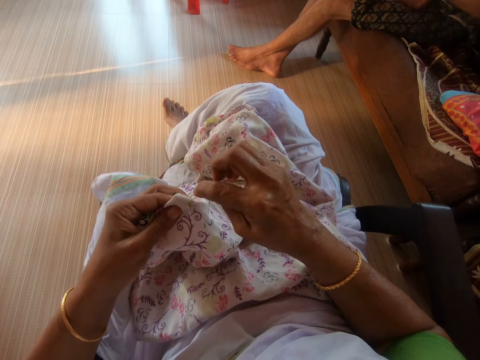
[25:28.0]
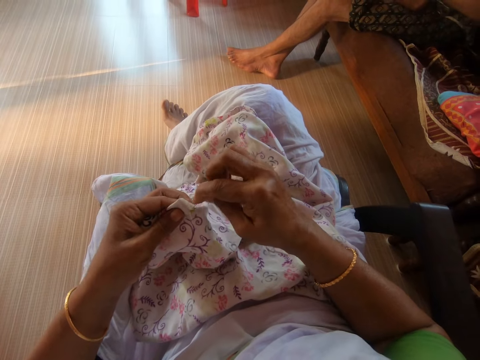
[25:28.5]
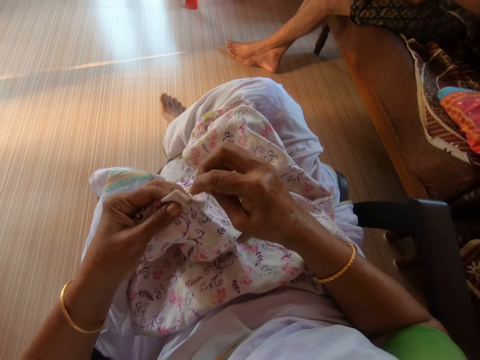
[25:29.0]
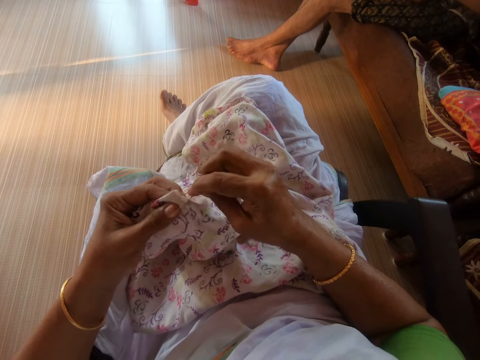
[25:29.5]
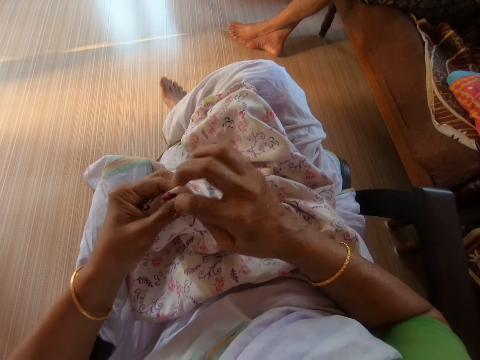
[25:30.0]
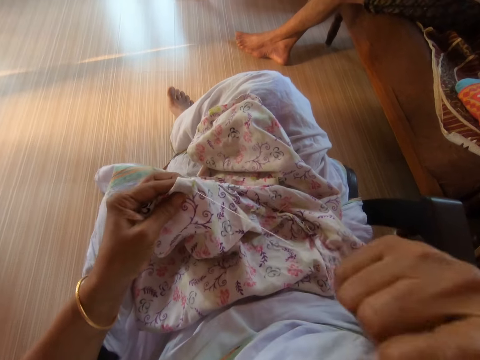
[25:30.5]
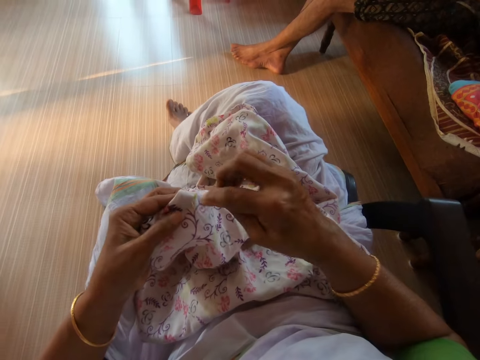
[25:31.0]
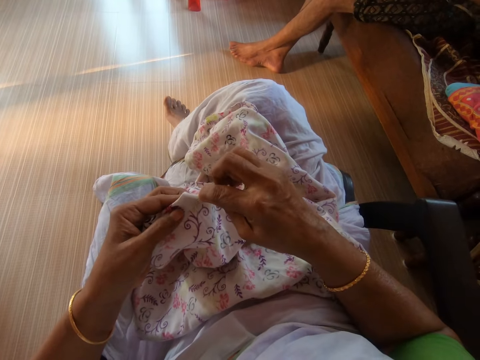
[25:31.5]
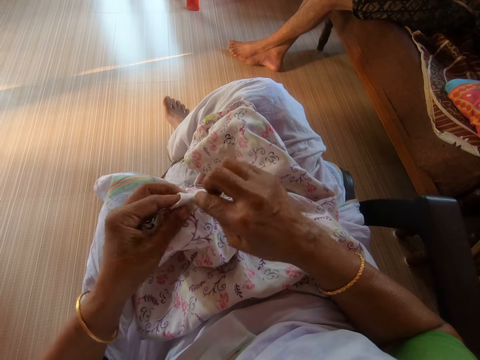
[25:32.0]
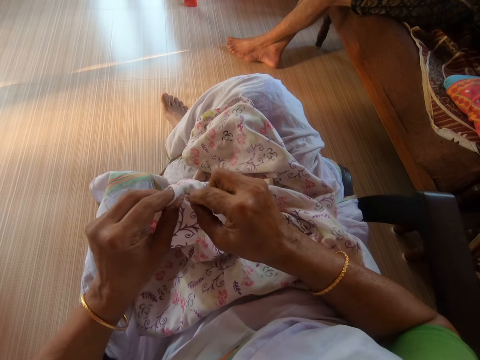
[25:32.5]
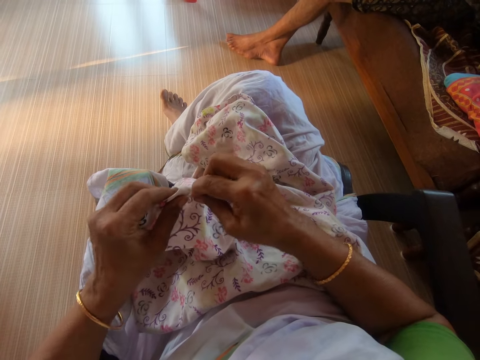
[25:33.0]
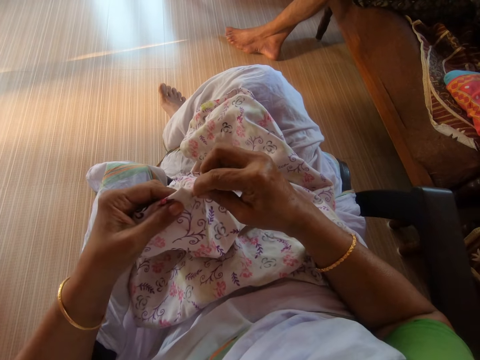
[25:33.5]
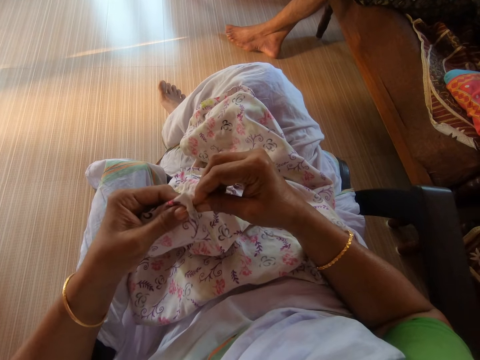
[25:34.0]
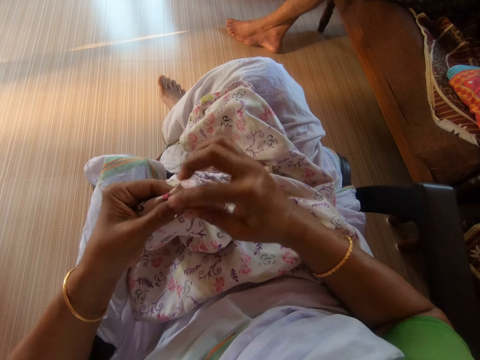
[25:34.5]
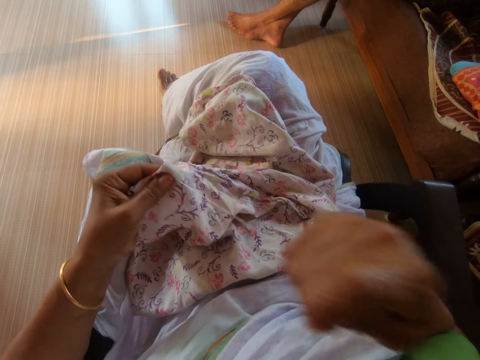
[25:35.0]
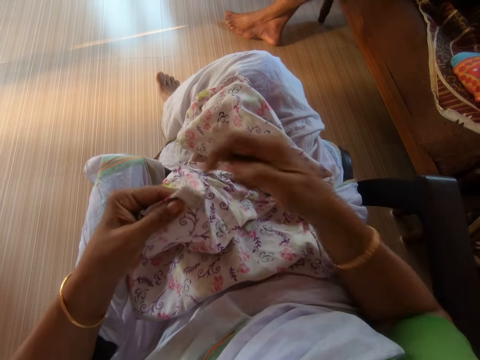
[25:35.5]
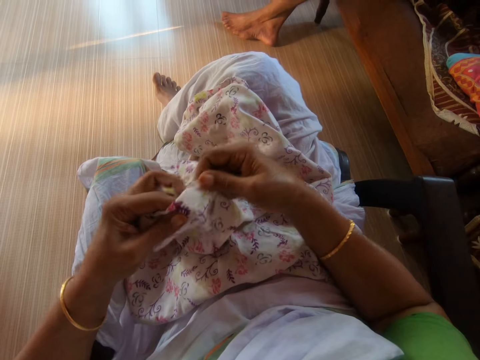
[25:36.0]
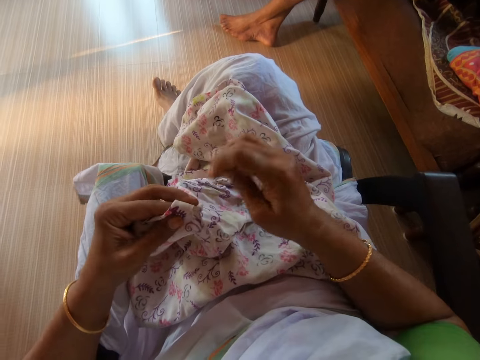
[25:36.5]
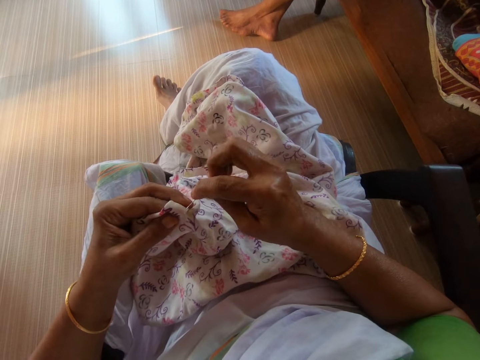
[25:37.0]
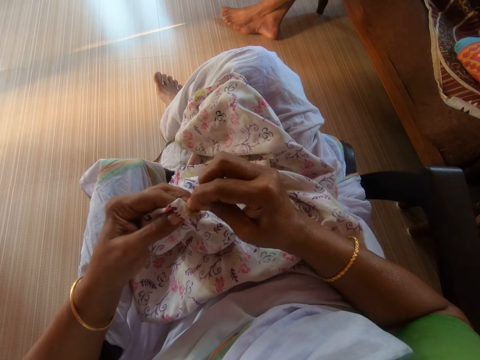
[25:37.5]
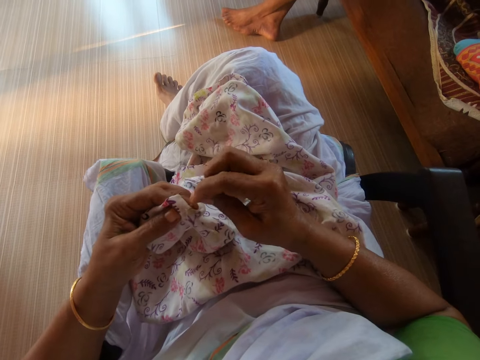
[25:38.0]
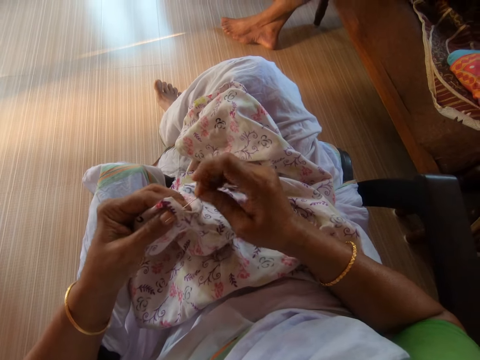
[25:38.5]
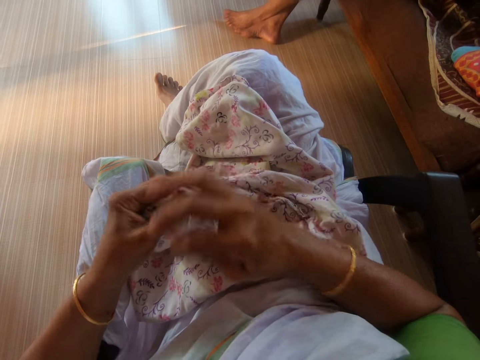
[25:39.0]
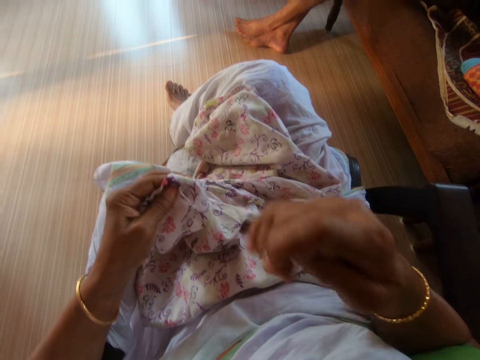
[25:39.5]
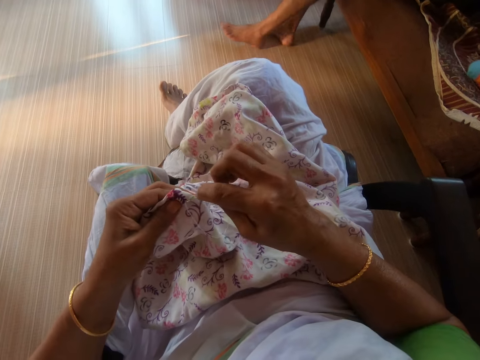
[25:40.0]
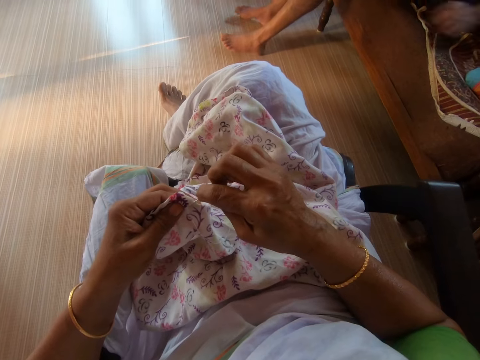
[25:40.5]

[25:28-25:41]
The camera wearer adjusts the cloth on her left hand with her right hand. She sews the cloth in her left hand with the needle and thread in her right hand.

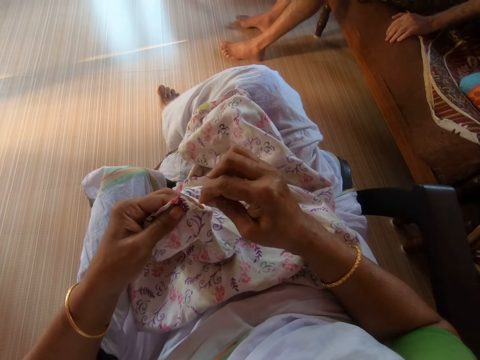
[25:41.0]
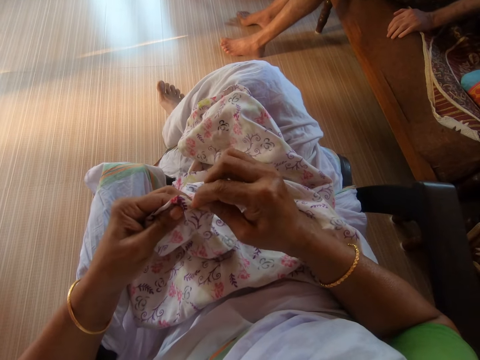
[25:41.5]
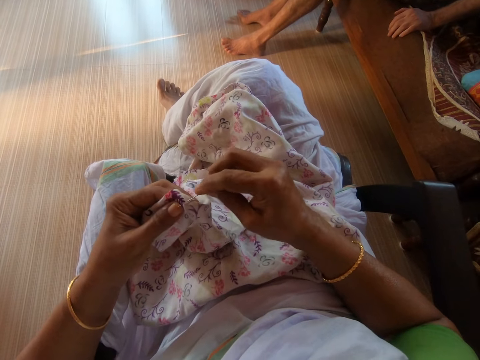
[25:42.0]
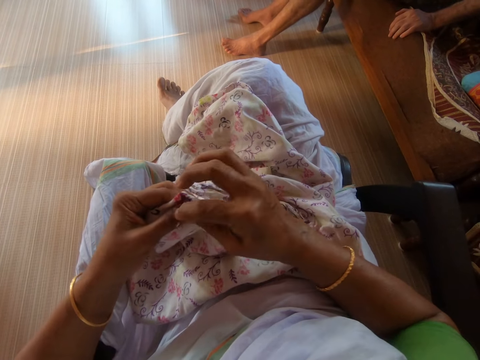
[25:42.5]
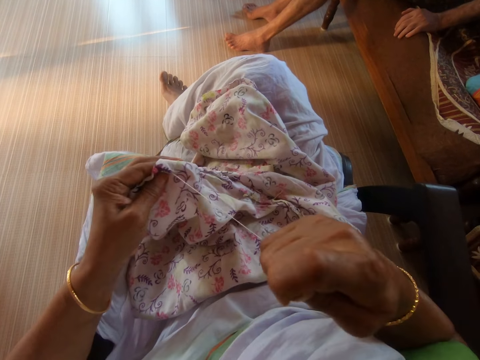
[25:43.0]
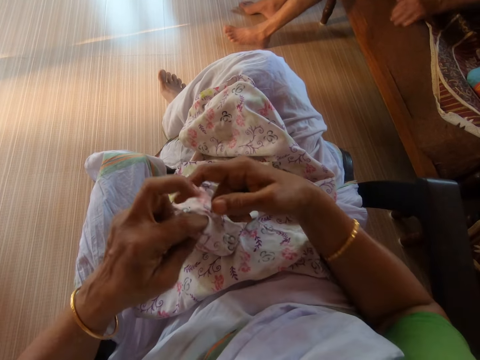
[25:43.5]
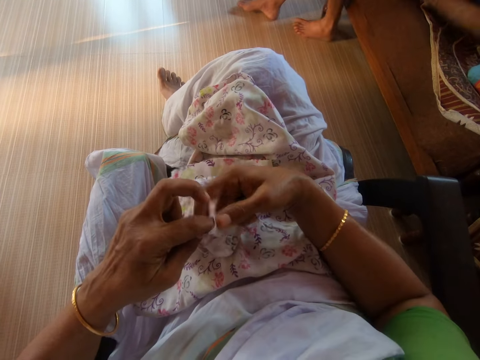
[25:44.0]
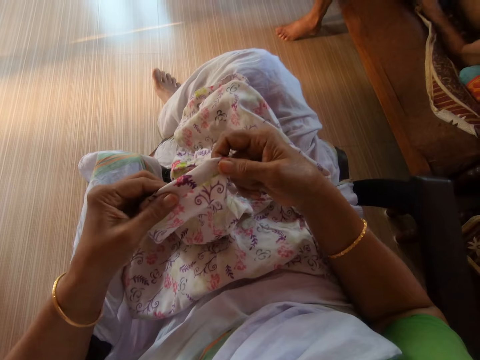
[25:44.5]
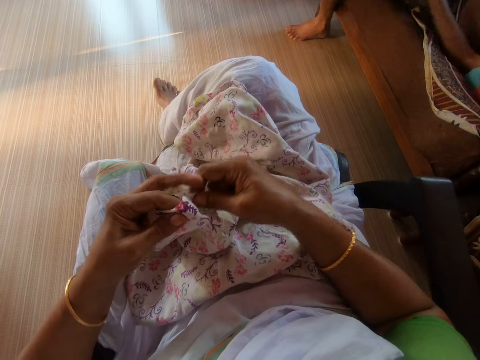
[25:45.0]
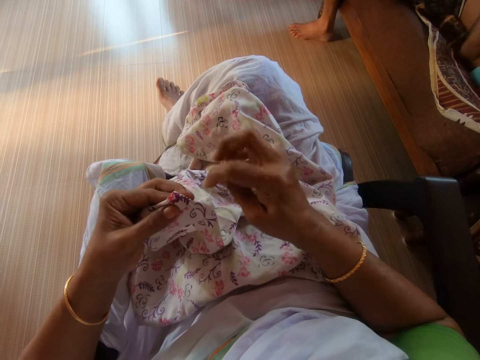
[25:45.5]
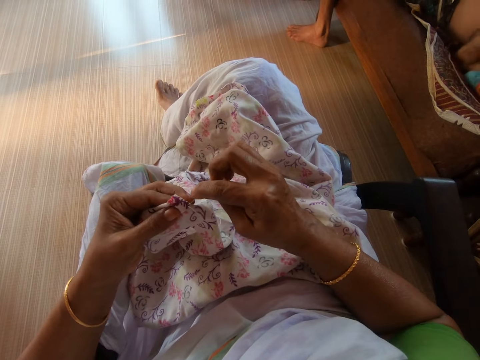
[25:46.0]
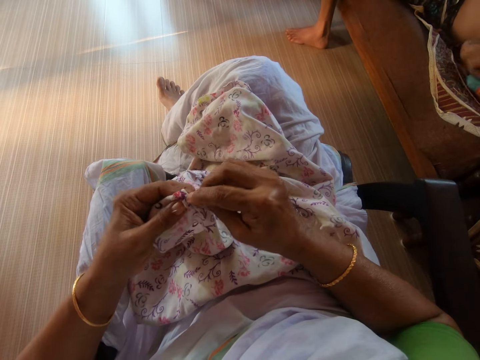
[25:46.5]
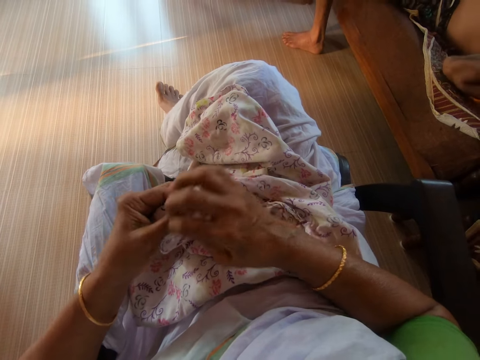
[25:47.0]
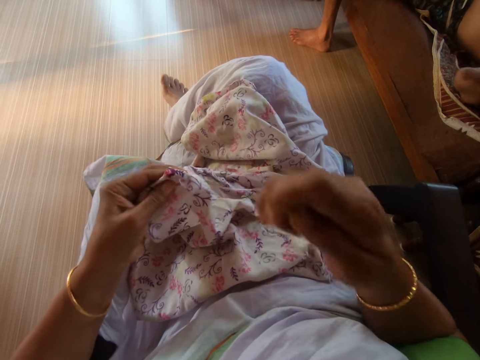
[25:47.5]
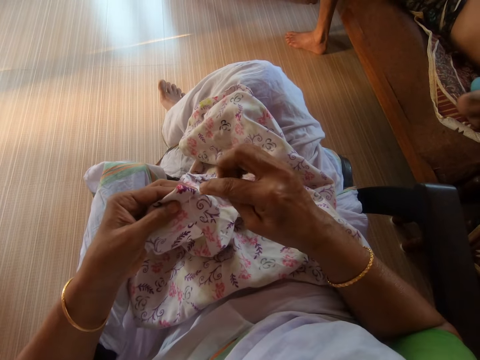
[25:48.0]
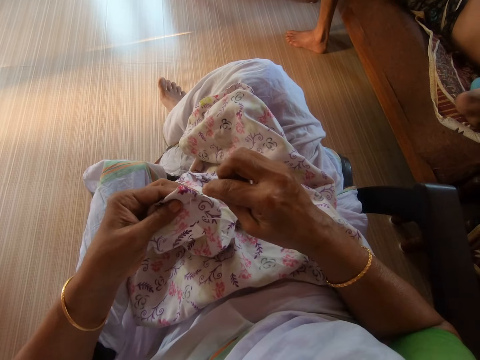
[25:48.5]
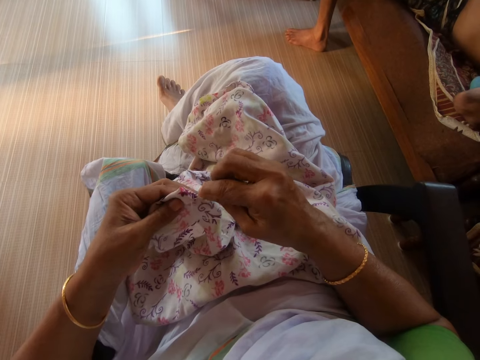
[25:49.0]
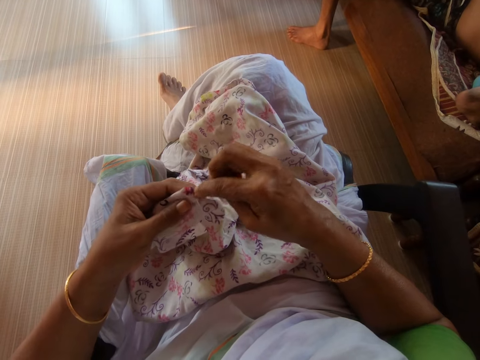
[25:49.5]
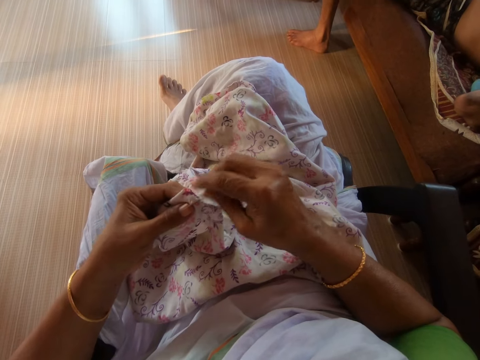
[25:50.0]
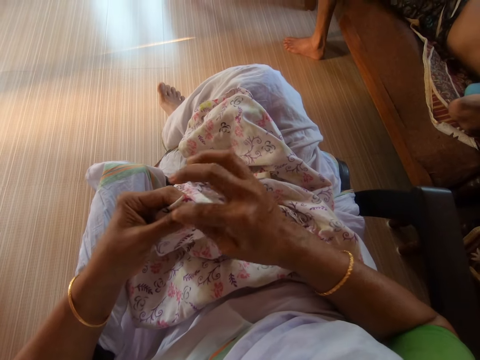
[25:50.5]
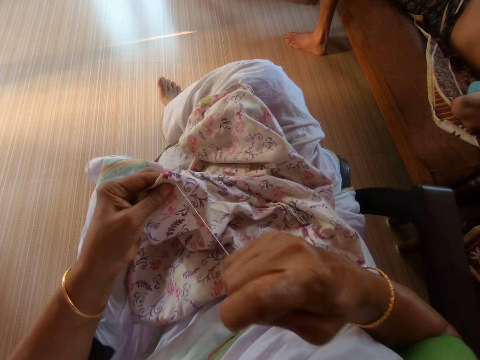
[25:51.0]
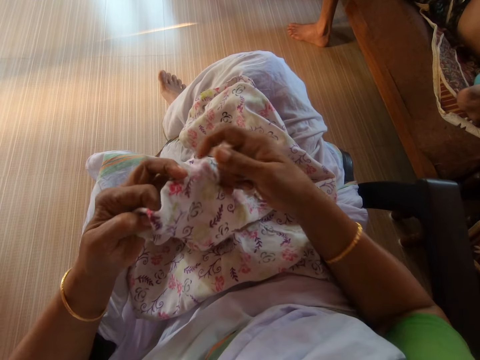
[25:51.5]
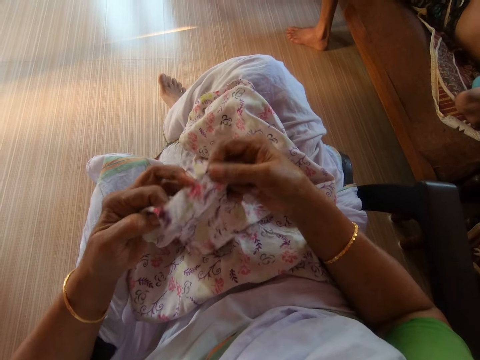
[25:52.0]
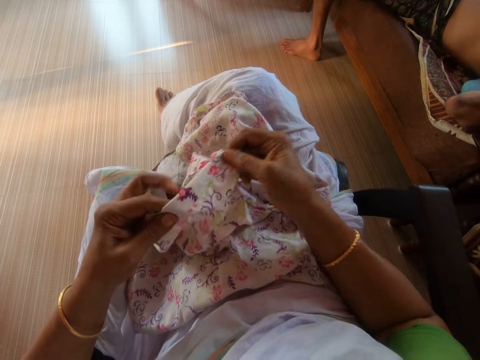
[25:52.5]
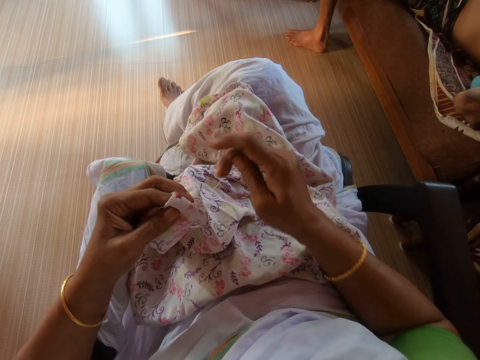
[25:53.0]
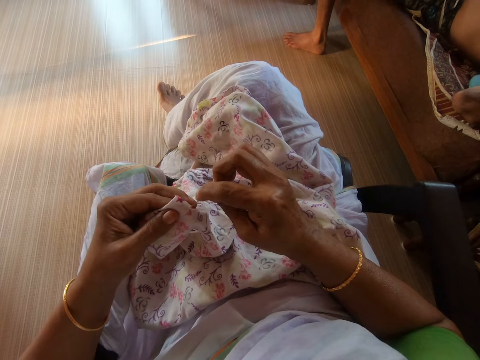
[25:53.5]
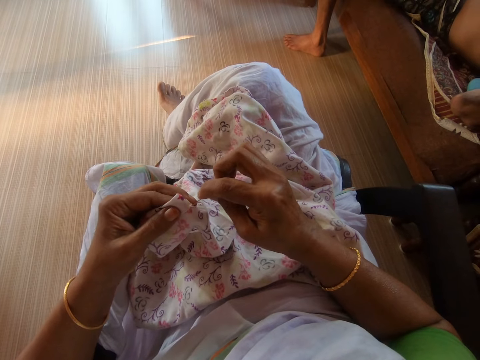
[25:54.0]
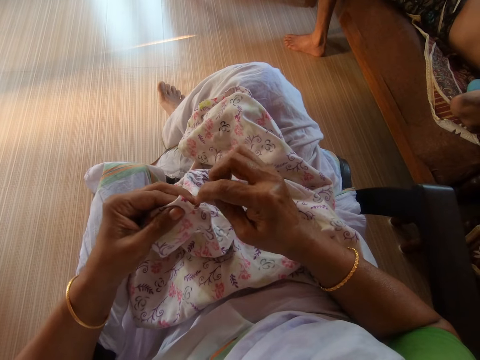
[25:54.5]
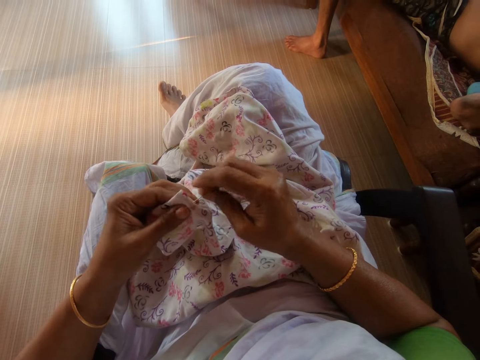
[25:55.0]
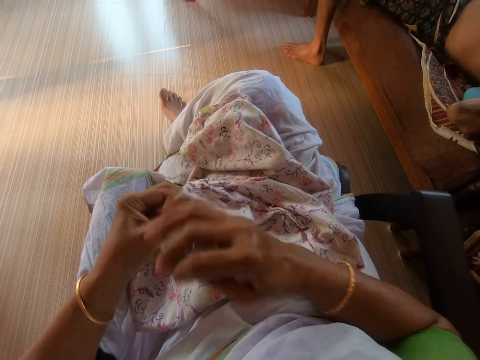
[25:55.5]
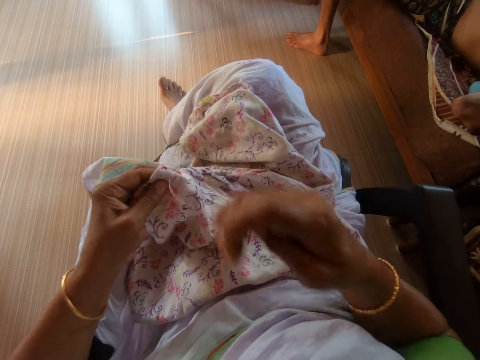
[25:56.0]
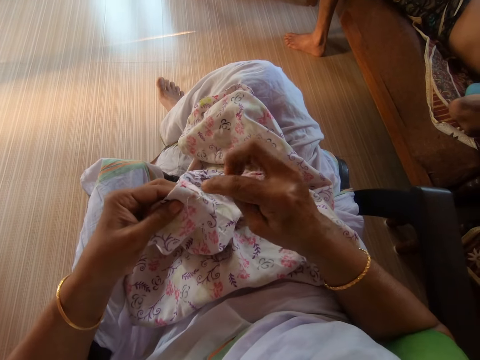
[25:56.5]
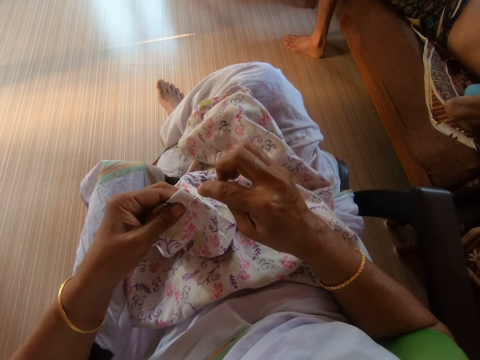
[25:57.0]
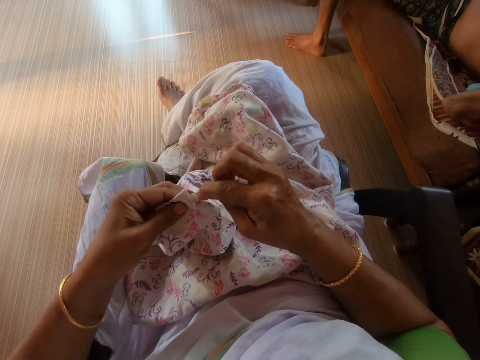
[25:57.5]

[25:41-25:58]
The camera wearer adjusts the cloth on her left hand with her right hand. She sews the cloth in her left hand with the needle and thread in her right hand. She adjusts the cloth on her left hand with her right hand. She sews the cloth in her left hand with the needle and thread in her right hand.
